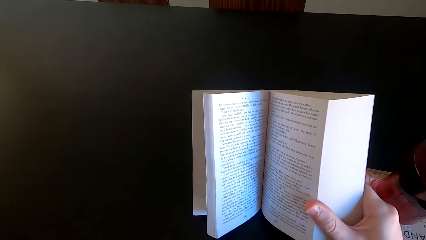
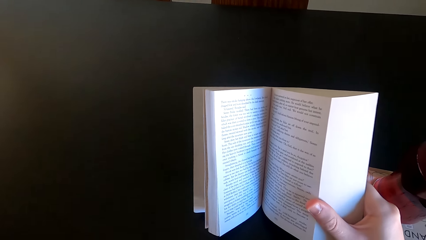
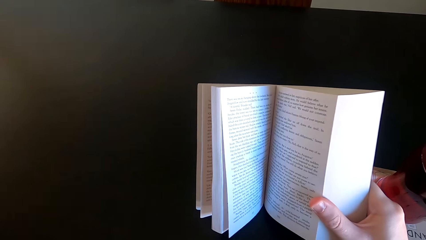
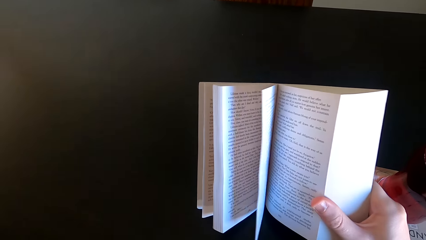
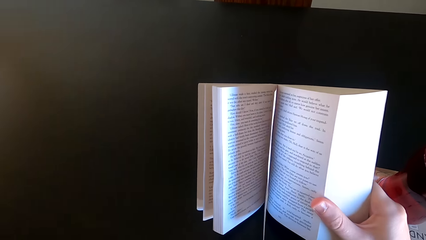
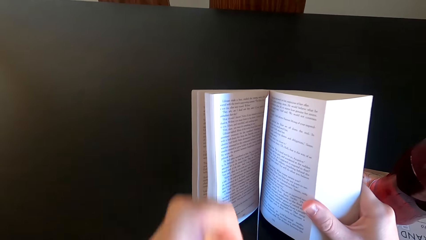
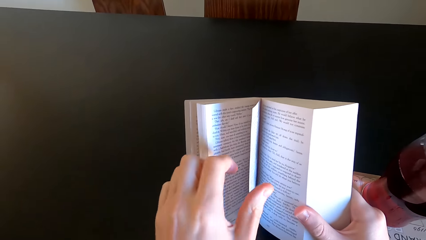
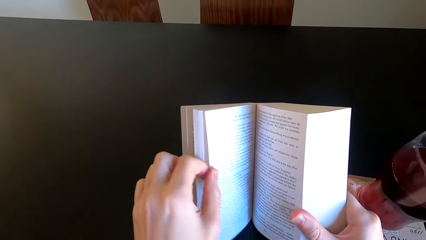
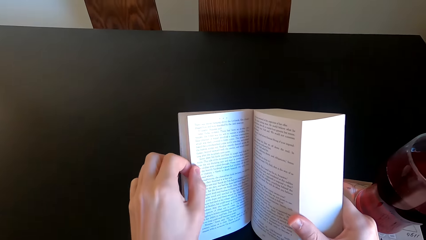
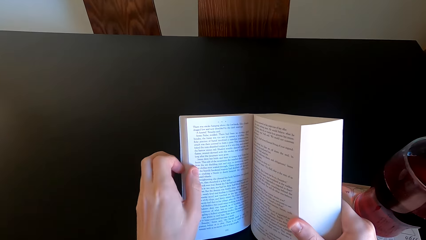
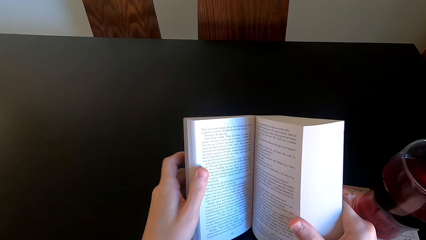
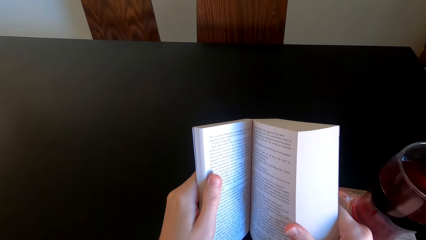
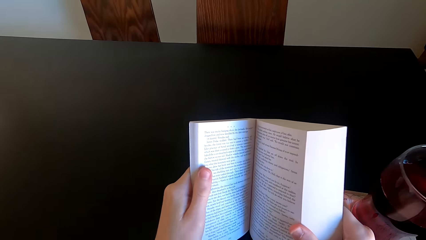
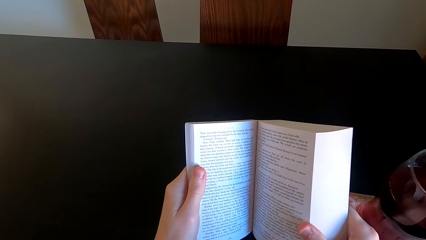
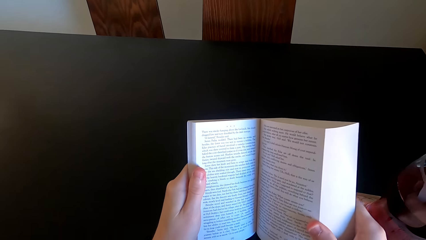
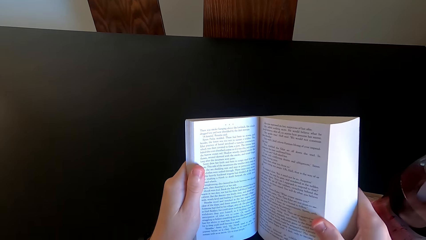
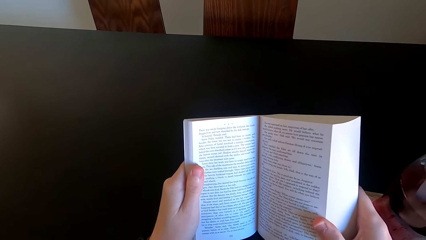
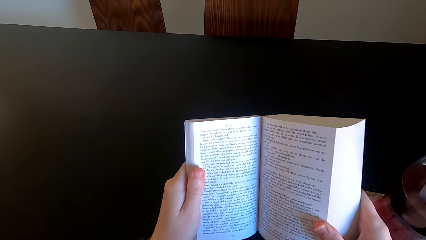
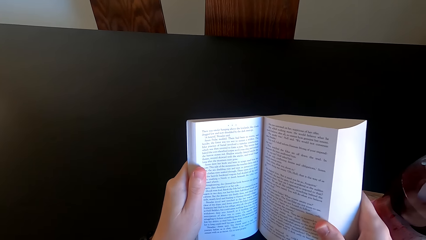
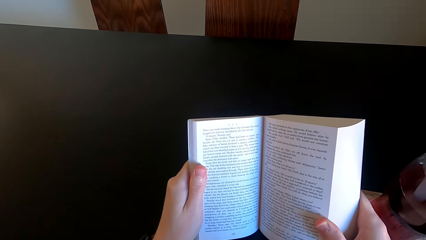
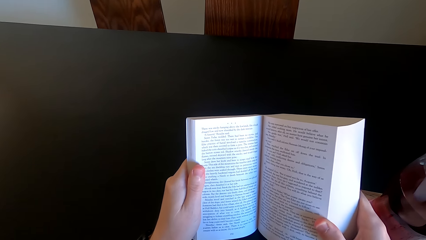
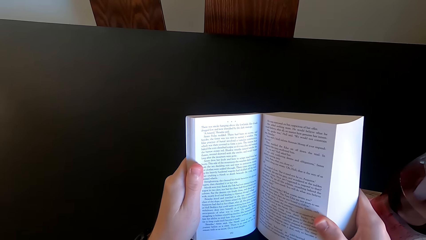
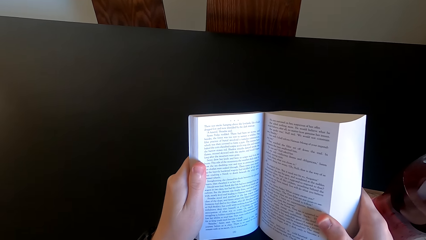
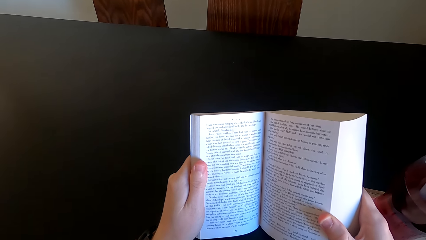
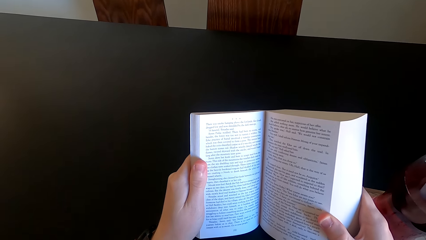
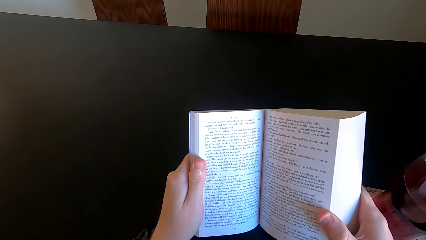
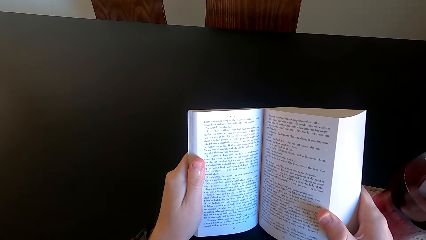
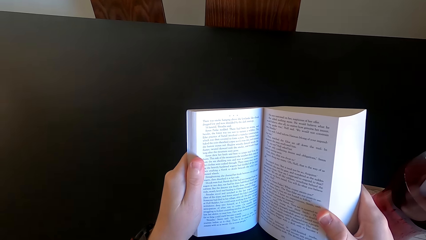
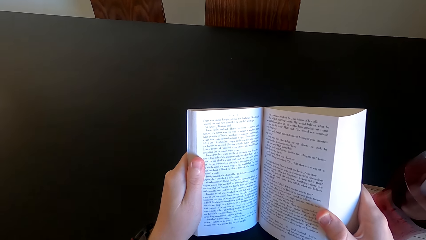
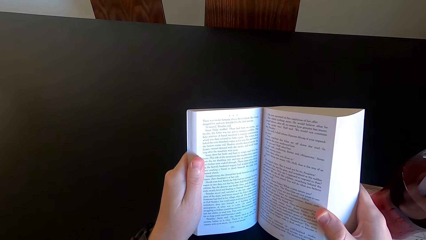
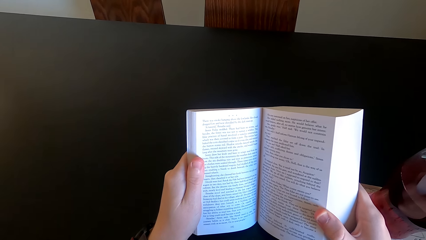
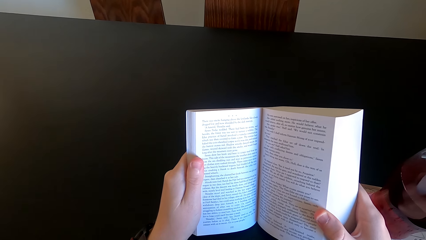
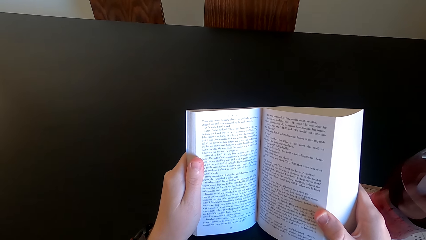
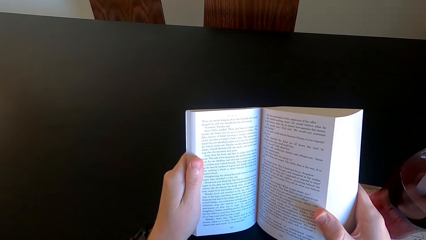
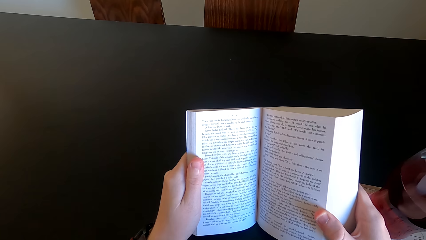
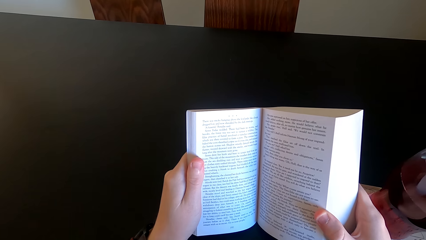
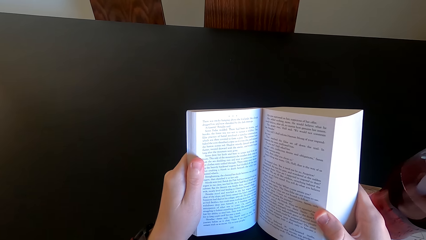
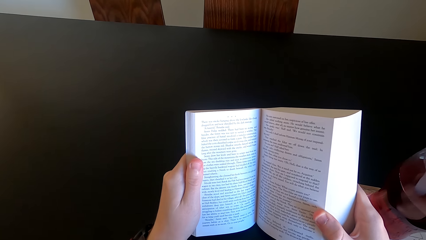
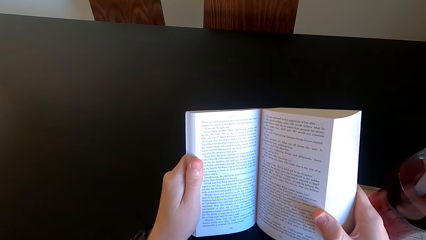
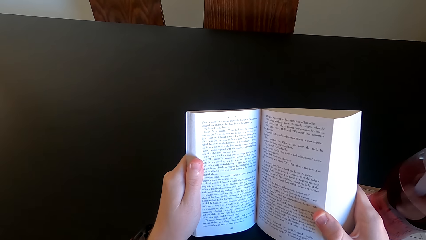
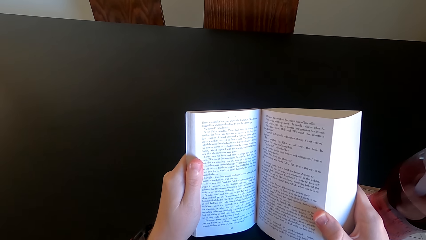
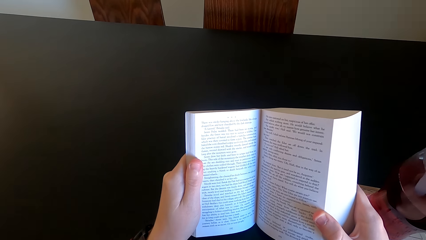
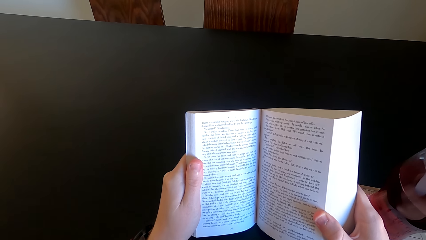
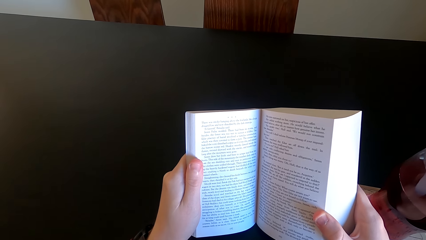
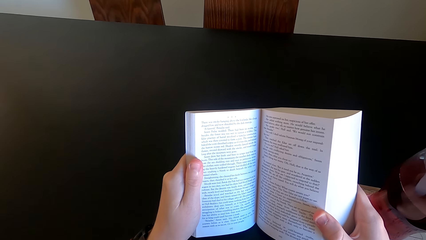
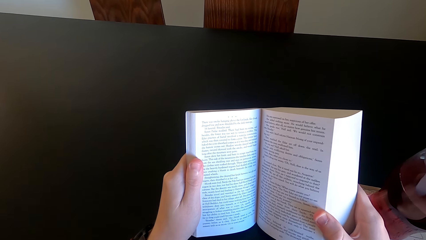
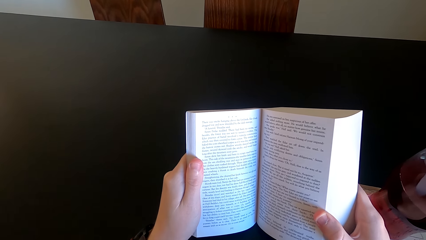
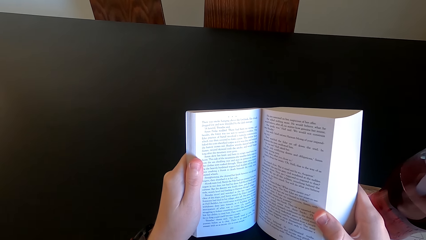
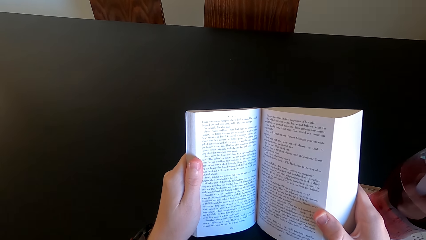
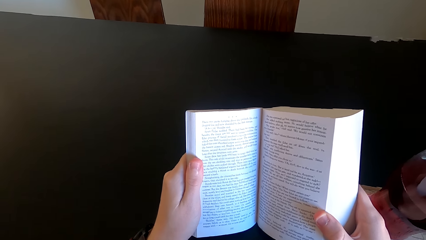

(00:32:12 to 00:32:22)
The camera wearer moves away his hand. He touches the book with his hand and reads the book.

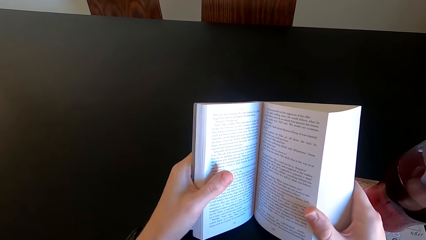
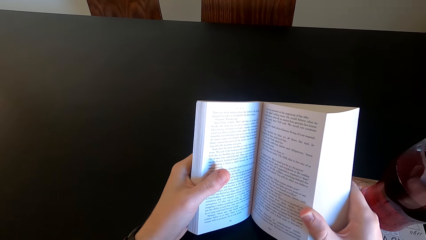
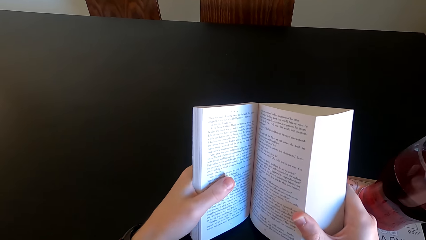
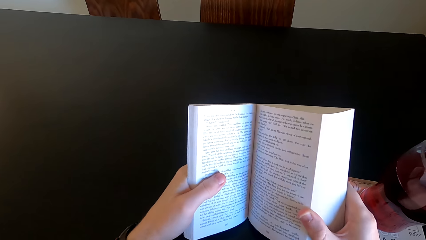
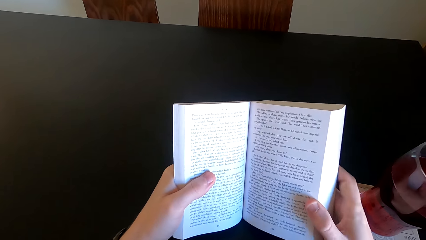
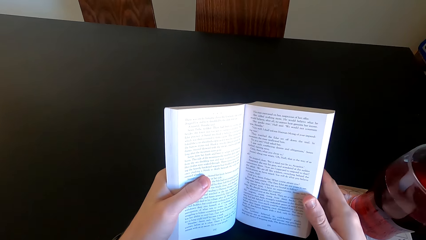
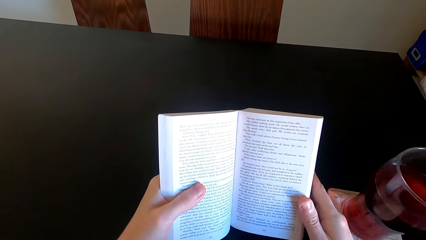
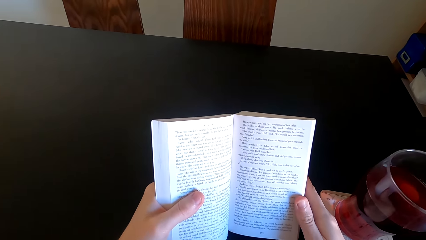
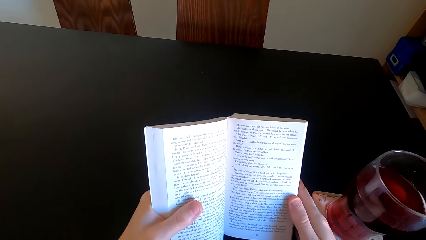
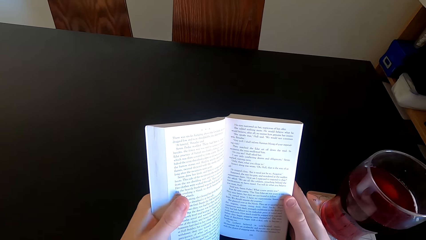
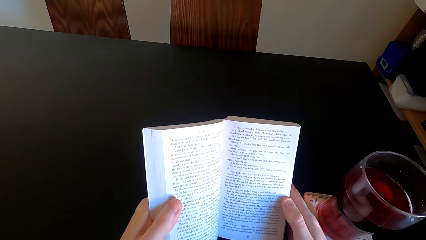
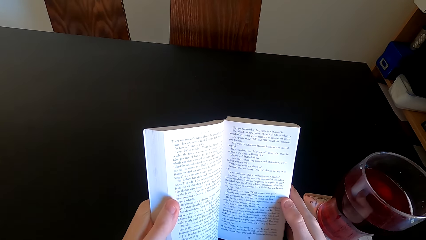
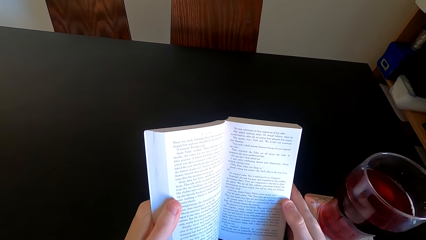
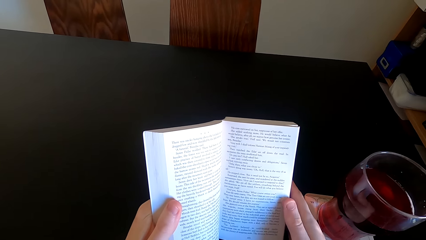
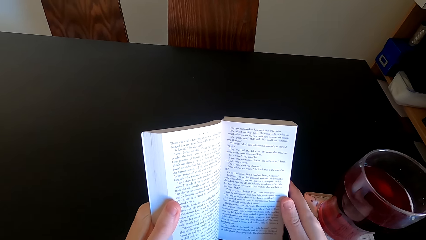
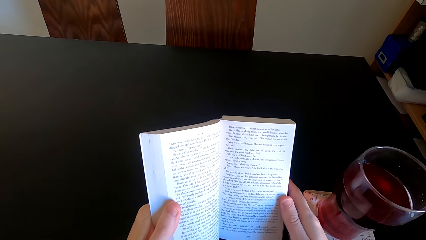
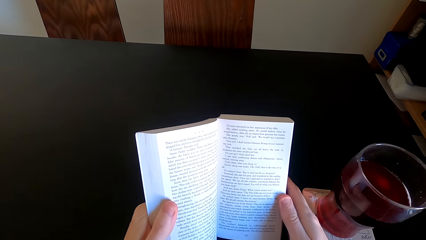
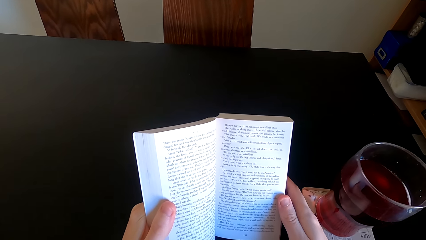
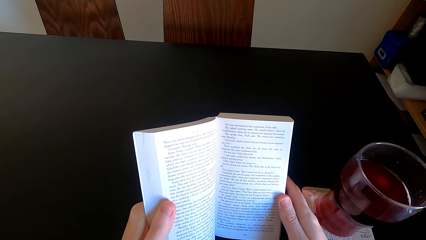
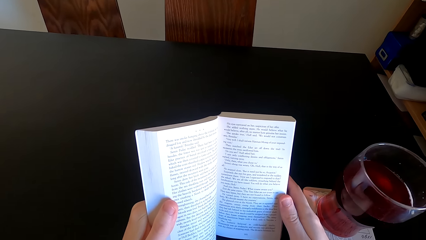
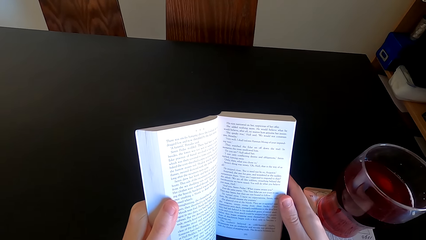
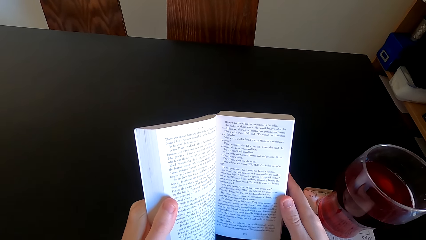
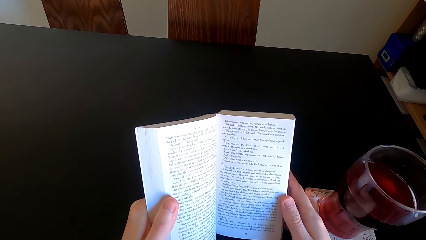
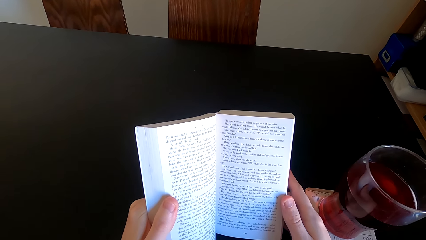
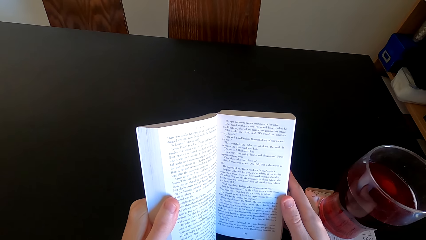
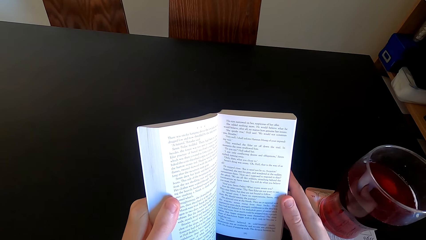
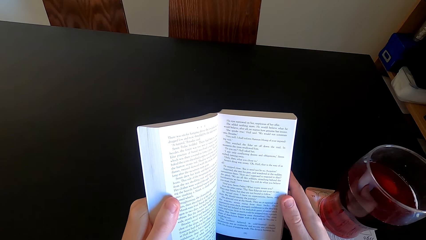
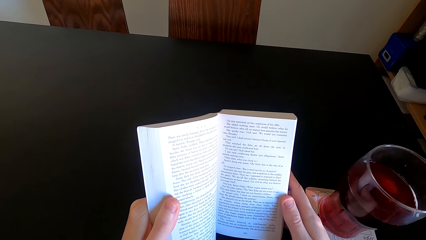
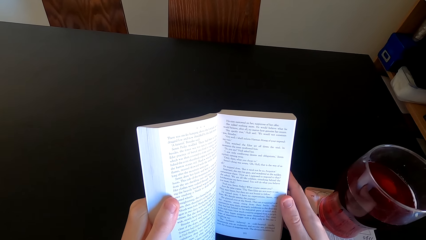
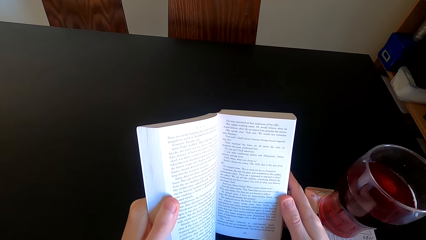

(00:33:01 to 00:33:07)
The camera wearer moves the book. They read the book.
